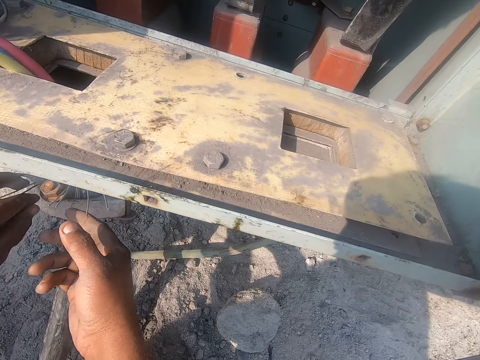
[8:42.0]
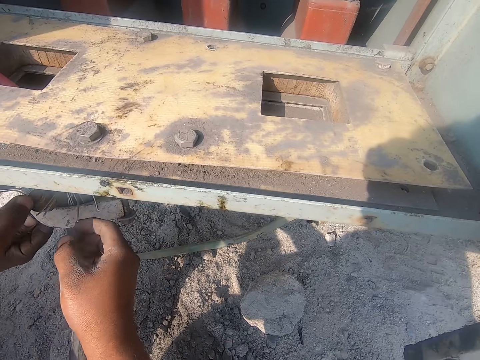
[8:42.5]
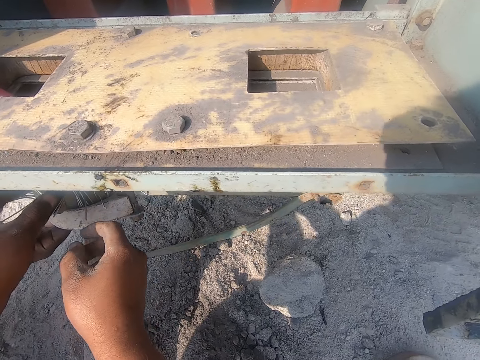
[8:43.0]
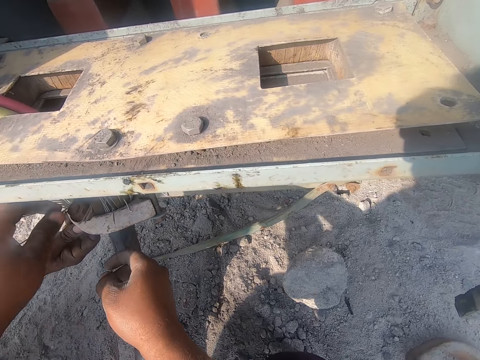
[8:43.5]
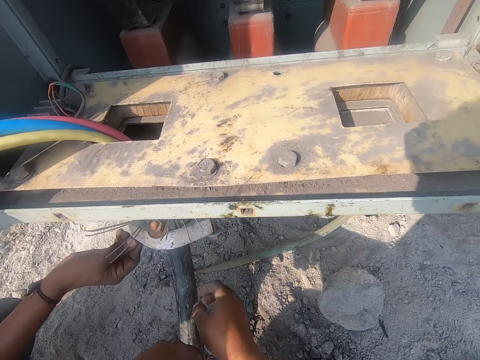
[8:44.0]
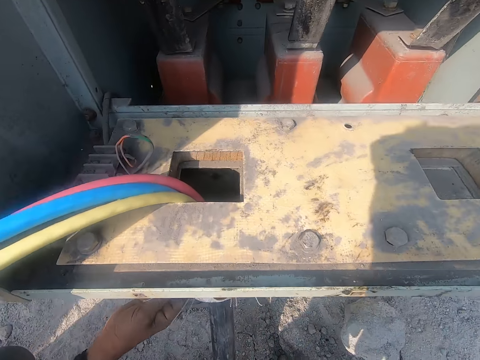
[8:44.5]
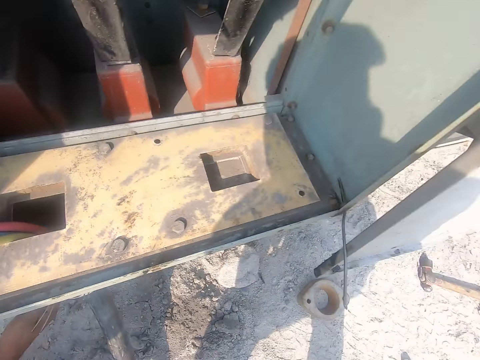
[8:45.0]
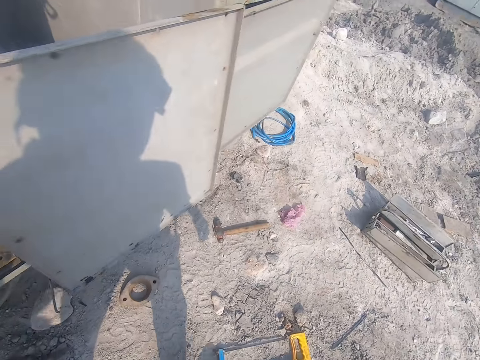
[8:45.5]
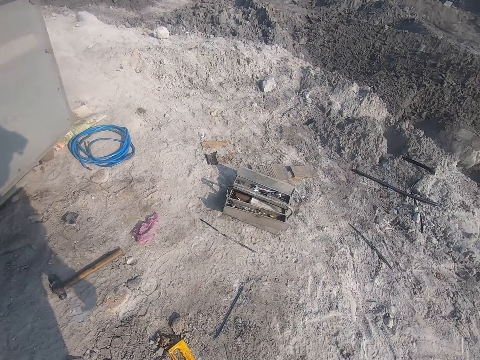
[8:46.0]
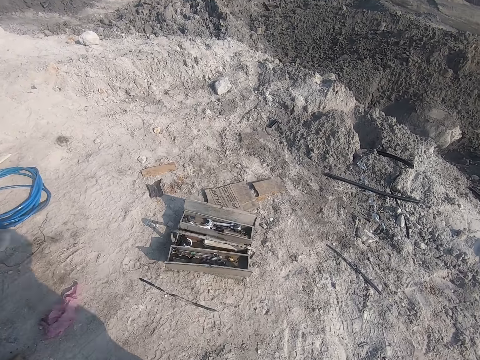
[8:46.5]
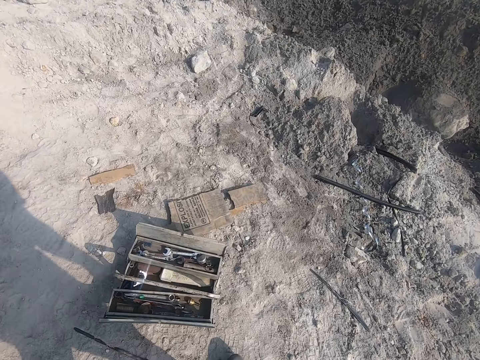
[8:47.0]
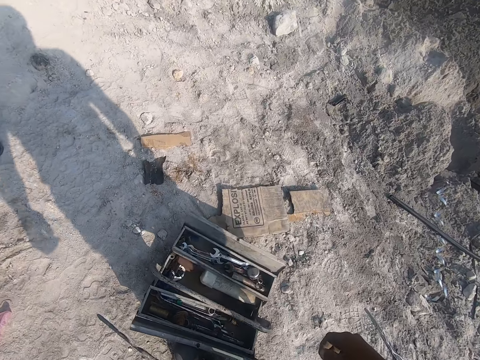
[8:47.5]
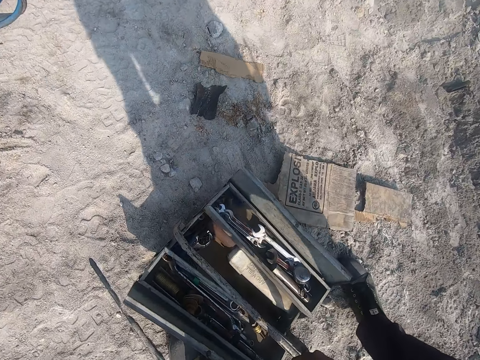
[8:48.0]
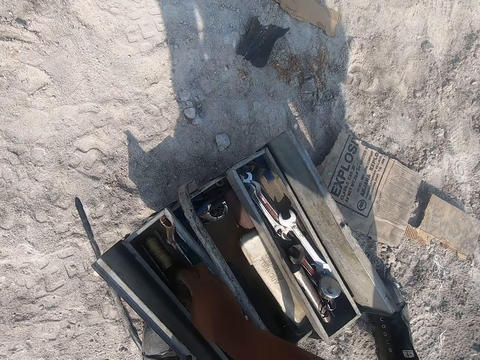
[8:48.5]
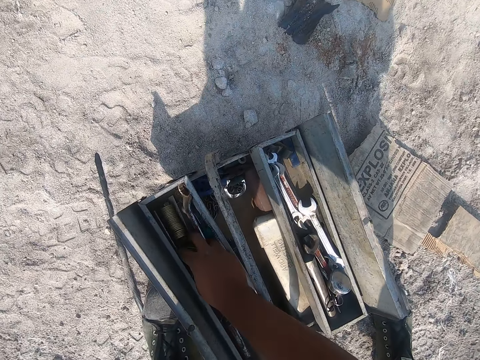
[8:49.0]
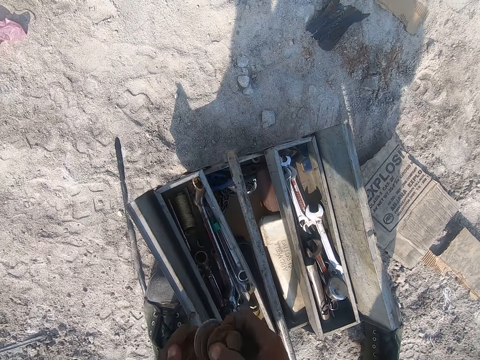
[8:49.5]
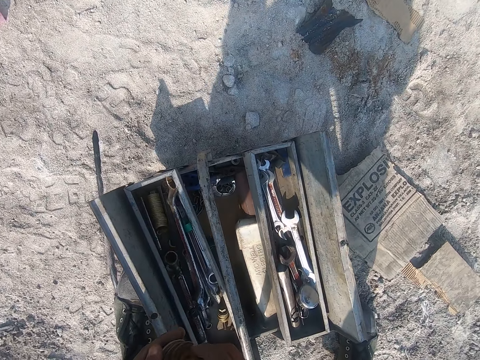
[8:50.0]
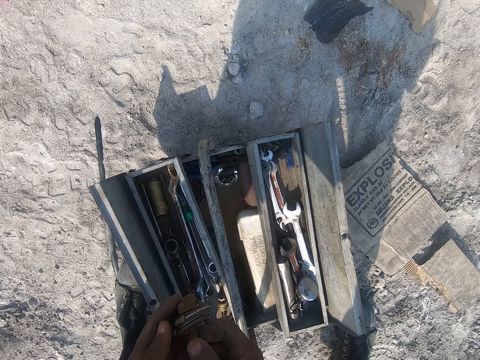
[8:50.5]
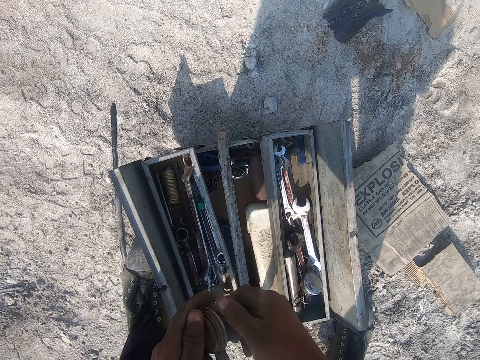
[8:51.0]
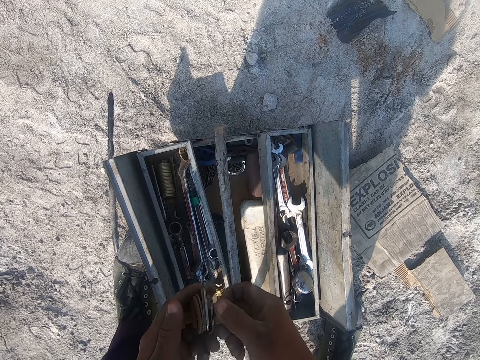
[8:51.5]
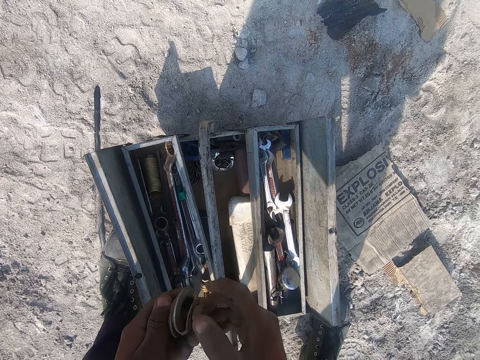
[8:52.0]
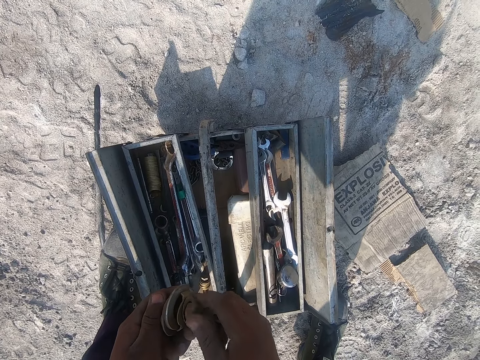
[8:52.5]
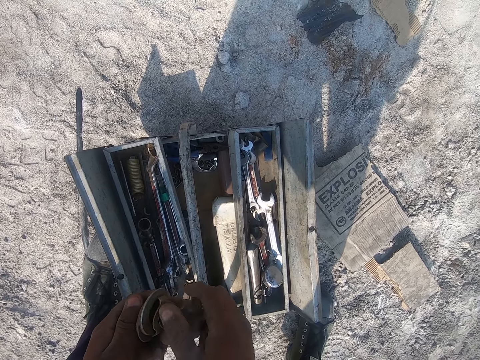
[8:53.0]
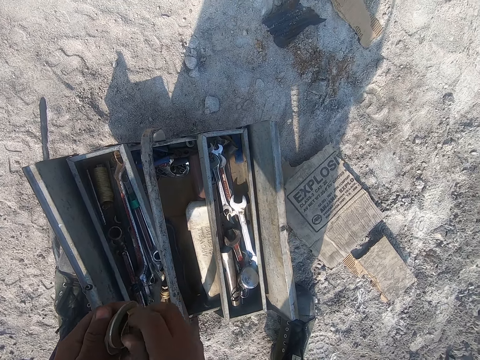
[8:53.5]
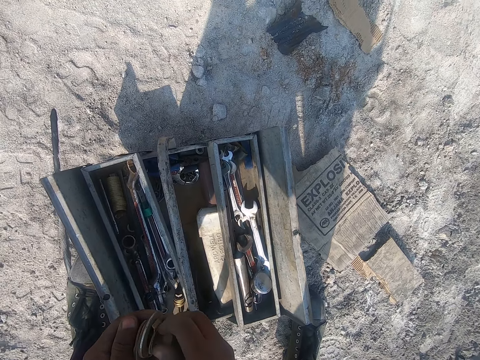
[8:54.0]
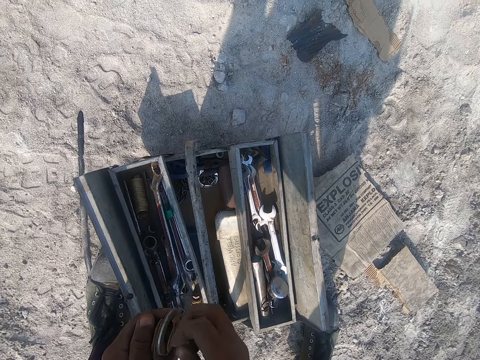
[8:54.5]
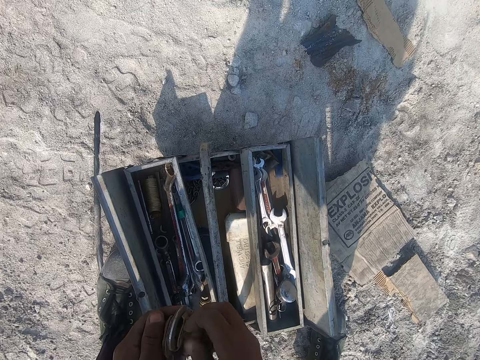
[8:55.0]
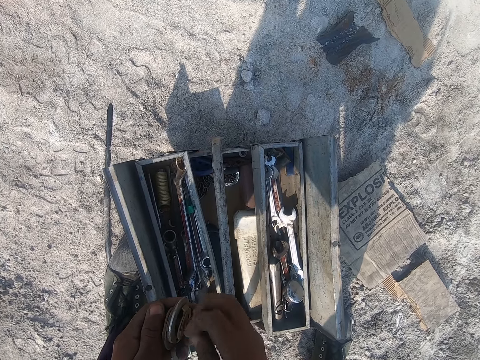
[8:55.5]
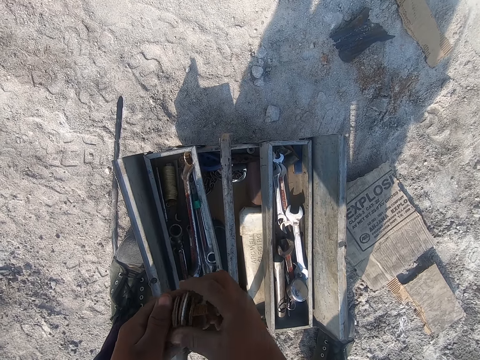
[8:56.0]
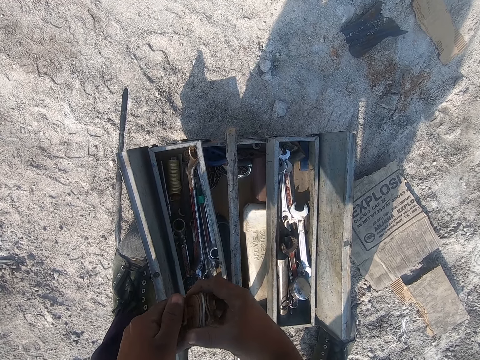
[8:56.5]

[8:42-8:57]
The camera wearer adjusts a wire. They look around, walk around. They untie a bolt. They pick up metal with the right hand. They open the metal with the right hand.

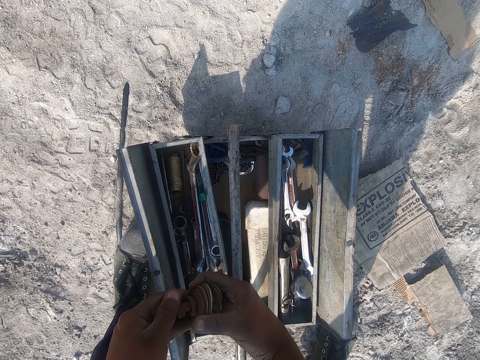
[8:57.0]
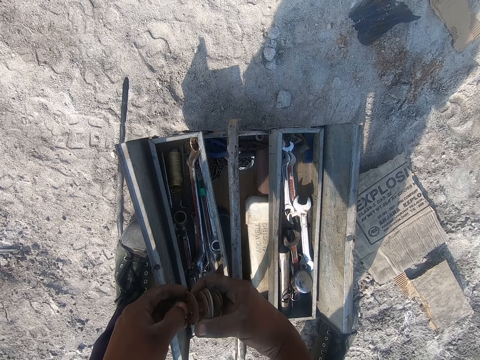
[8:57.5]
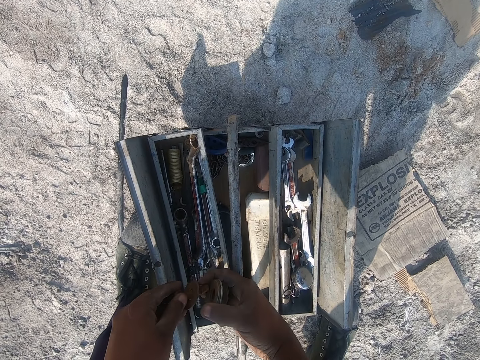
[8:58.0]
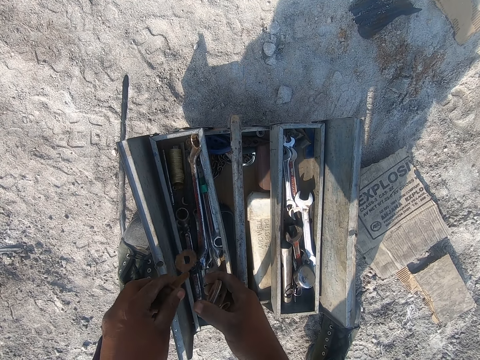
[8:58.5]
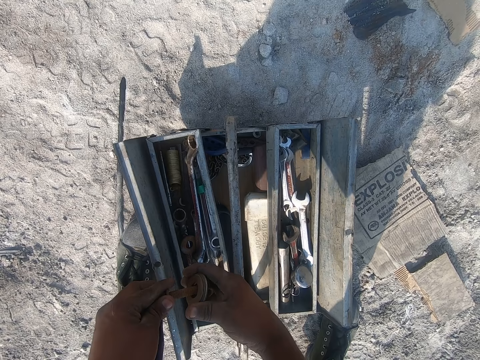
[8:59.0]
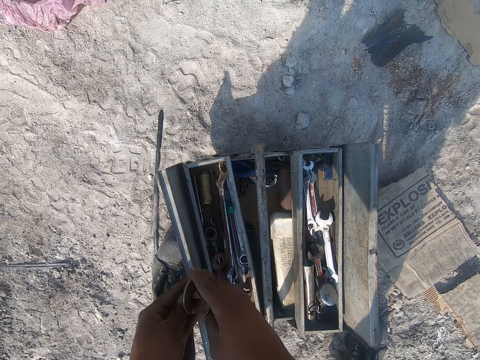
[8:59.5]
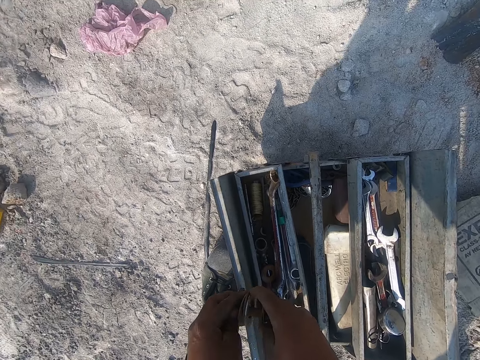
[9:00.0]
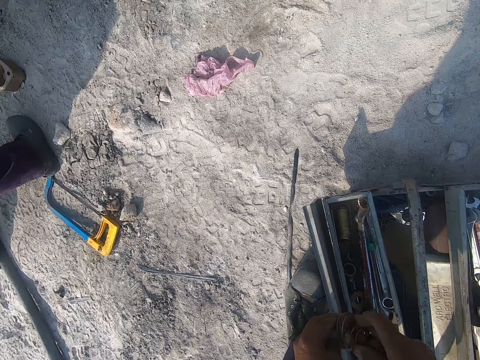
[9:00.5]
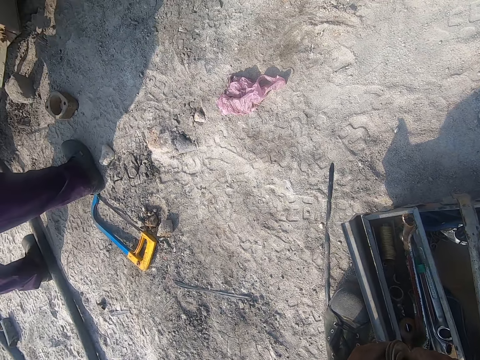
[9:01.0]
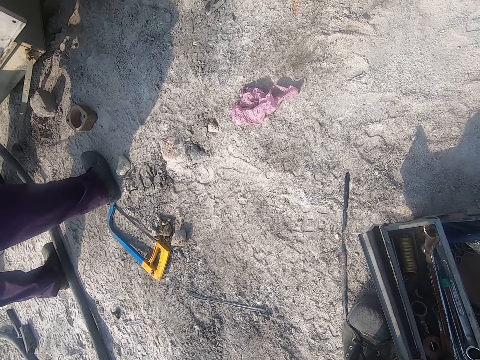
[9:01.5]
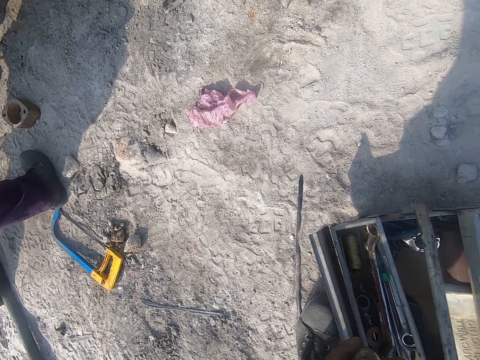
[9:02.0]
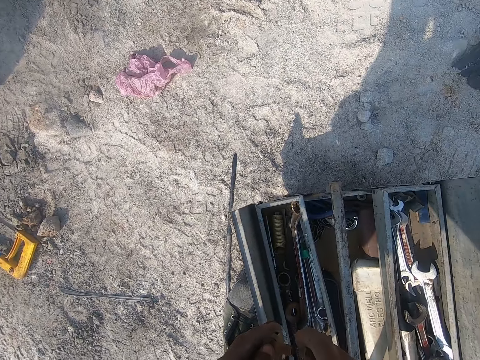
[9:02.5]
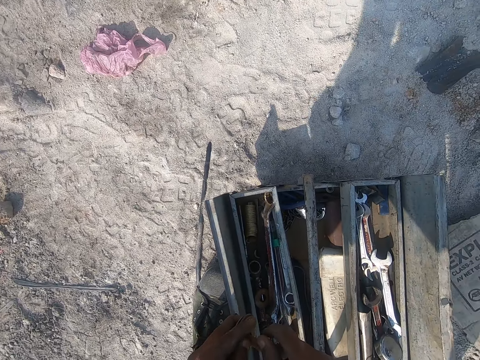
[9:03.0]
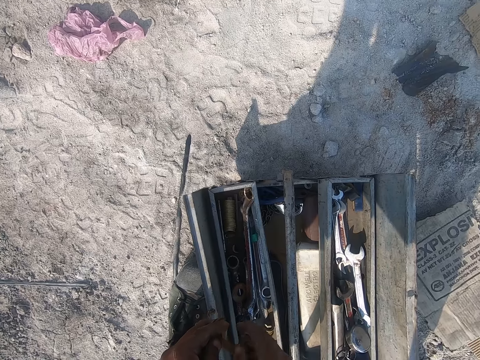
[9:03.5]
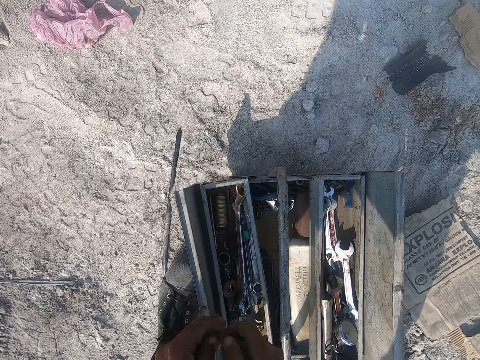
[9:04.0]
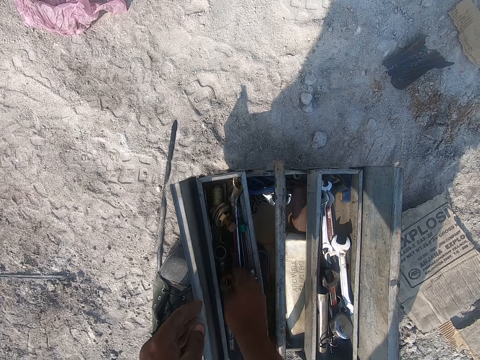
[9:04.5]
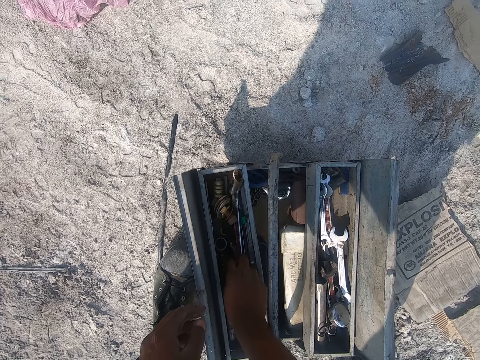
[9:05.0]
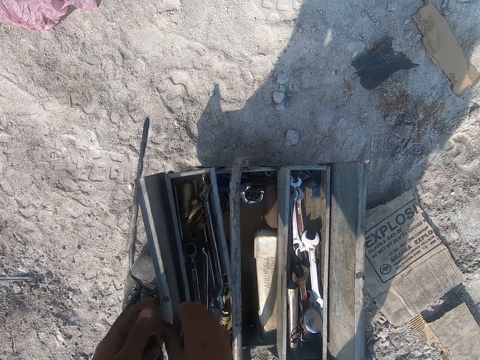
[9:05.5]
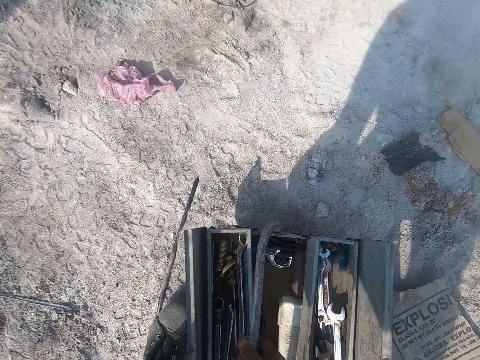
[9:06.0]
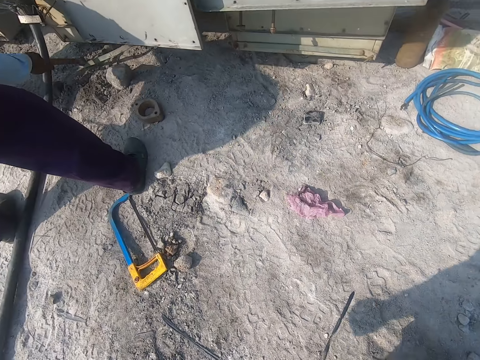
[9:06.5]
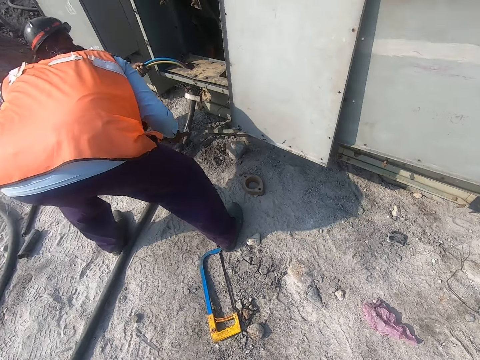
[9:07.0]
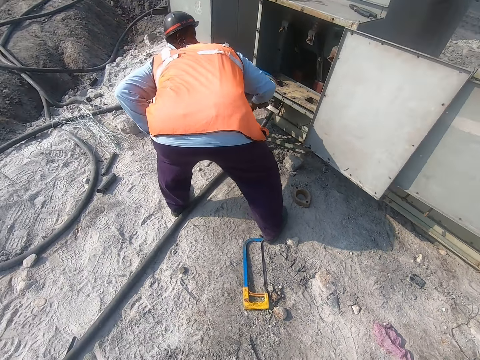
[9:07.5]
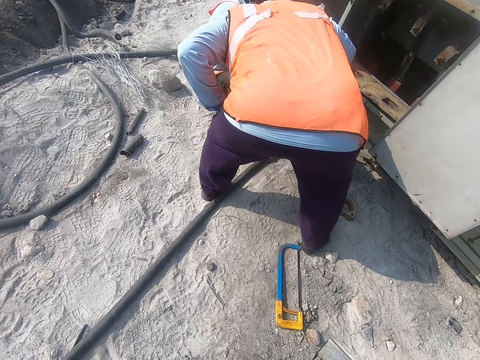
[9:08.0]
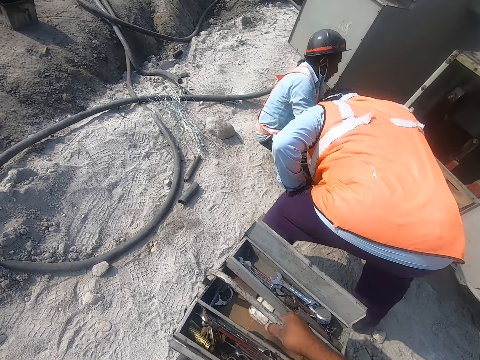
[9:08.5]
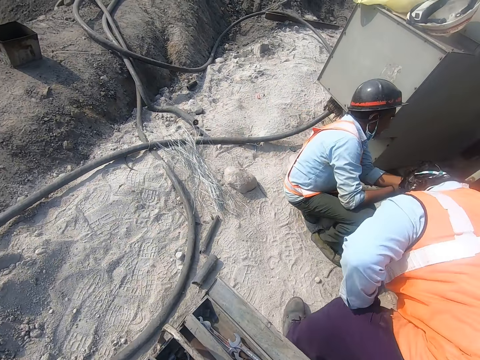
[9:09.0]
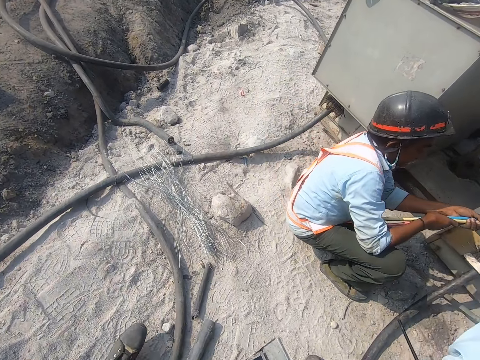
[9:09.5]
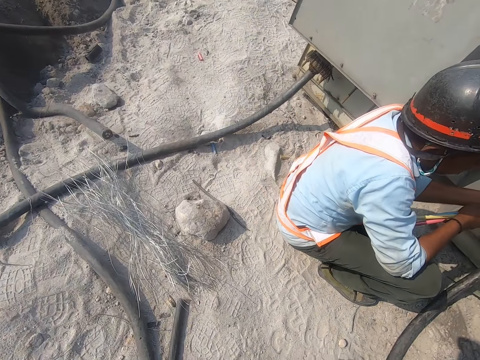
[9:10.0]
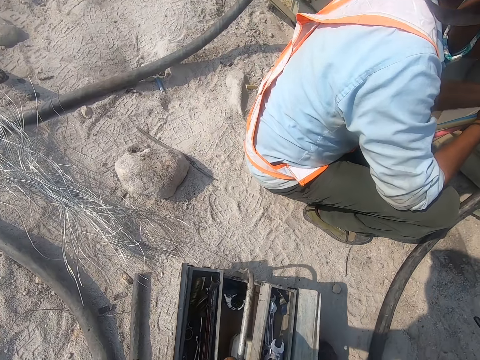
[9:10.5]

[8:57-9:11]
The camera wearer drops metal on the tool box. They look around. They hit the metal with a hammer. They tie a bolt. They drop the bolt. They move the metal on the tool box. They look around. They look around again. They stand up. They move a bit. They drop the tool box.
